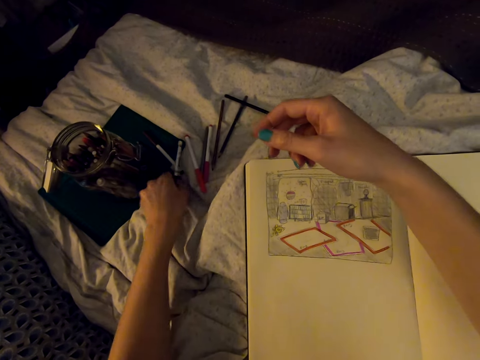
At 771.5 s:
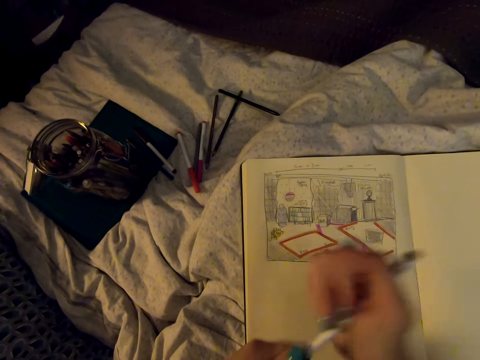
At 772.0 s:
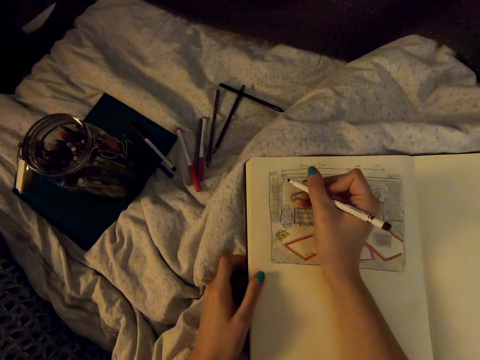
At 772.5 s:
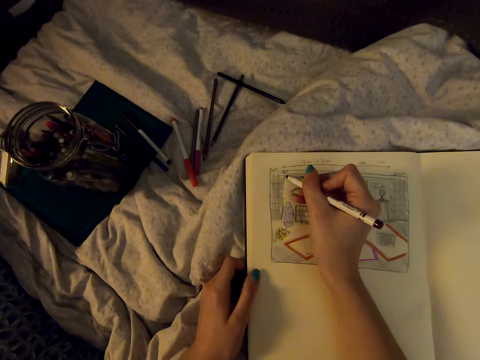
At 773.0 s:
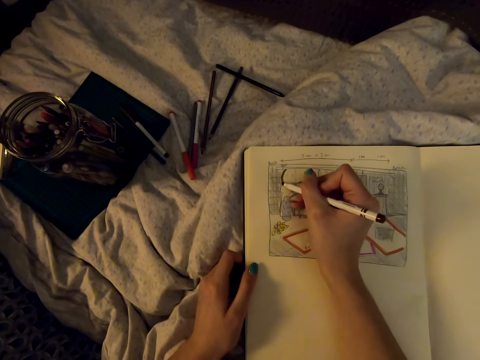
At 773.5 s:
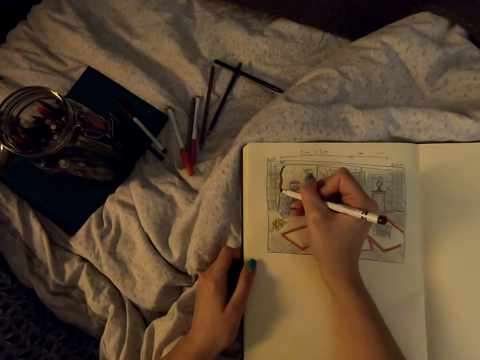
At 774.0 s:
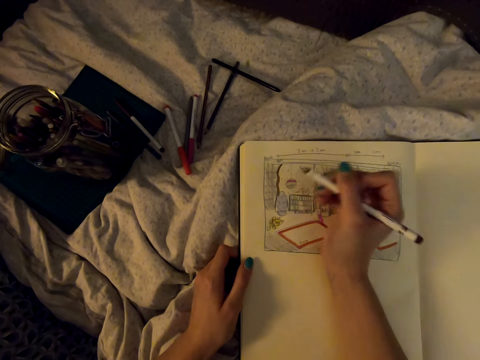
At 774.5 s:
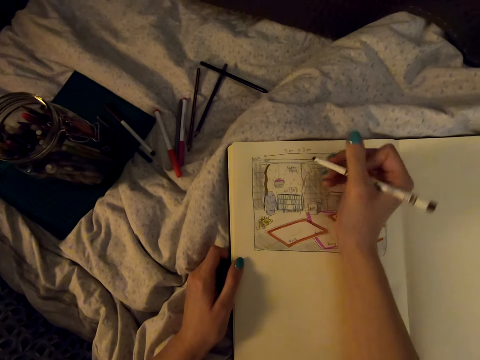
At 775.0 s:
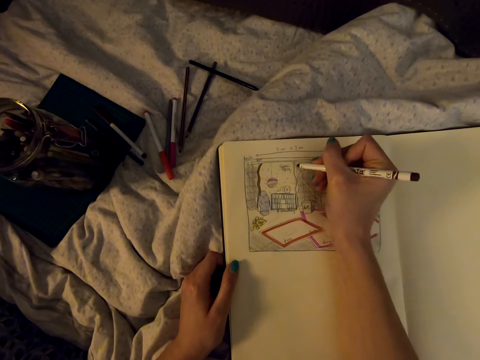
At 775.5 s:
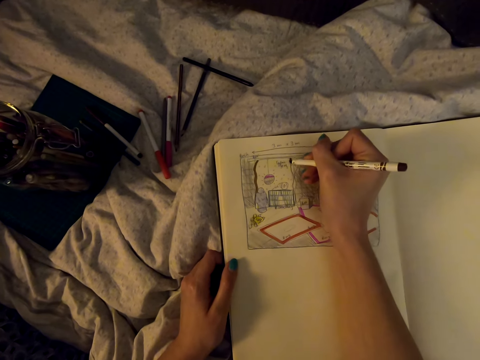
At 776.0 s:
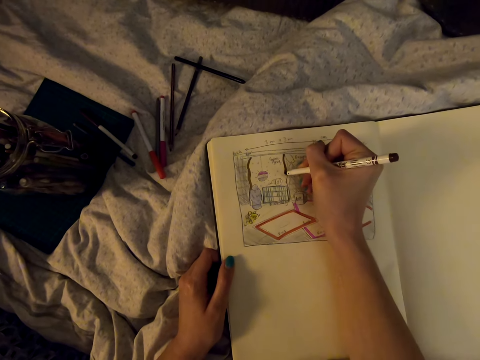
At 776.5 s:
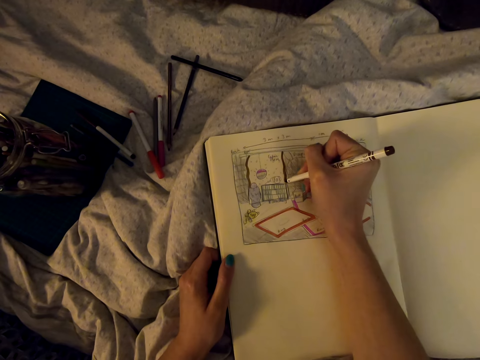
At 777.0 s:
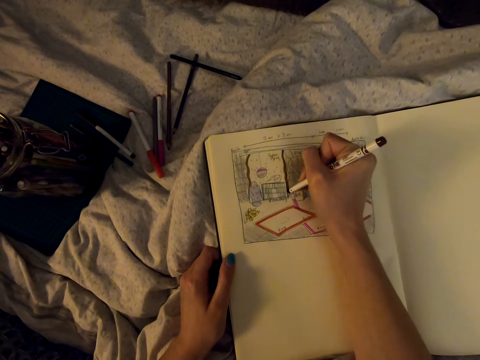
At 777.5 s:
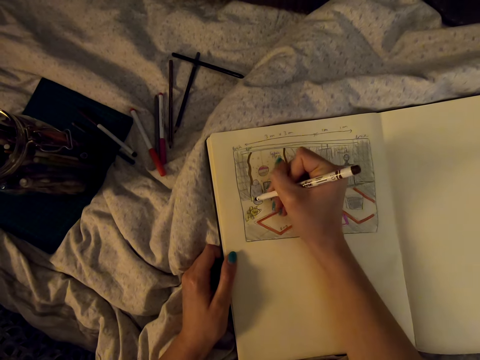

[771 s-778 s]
The camera wearer picks up a marker pen, takes off the marker's cap and draws on the book with the marker pen.

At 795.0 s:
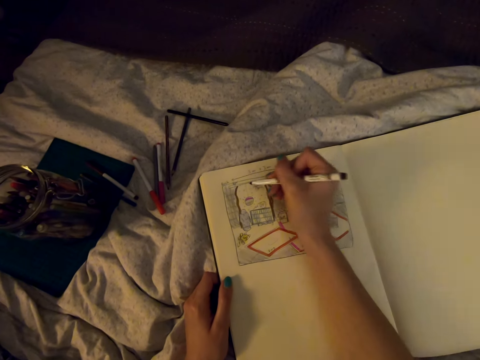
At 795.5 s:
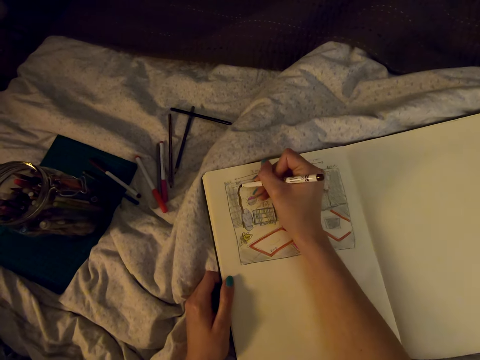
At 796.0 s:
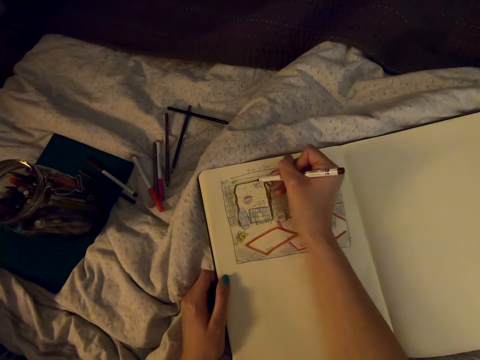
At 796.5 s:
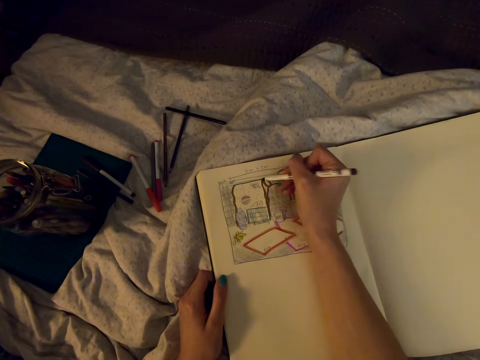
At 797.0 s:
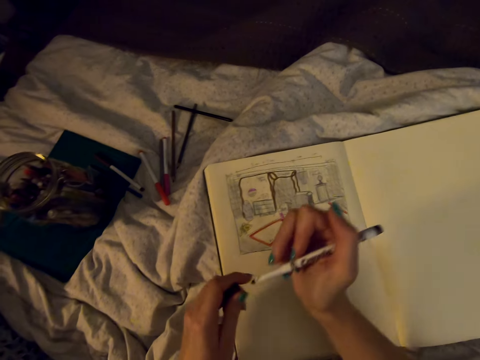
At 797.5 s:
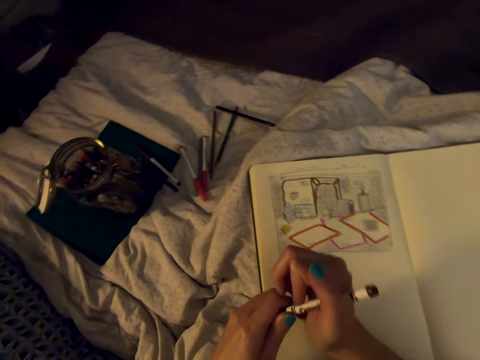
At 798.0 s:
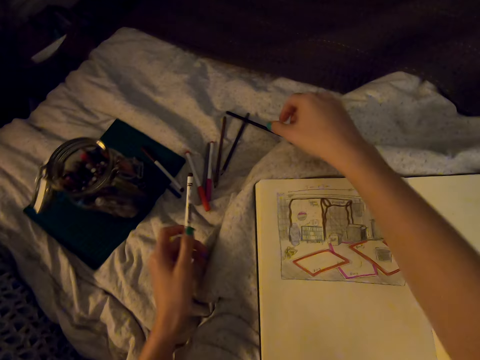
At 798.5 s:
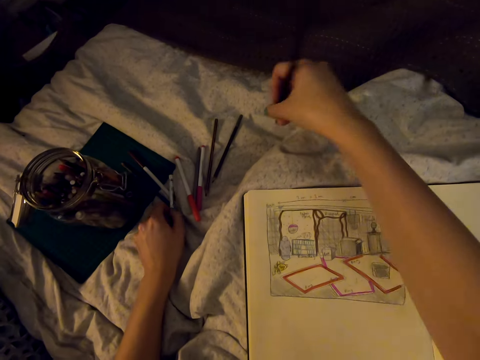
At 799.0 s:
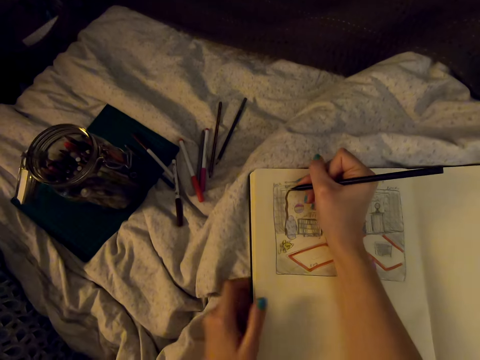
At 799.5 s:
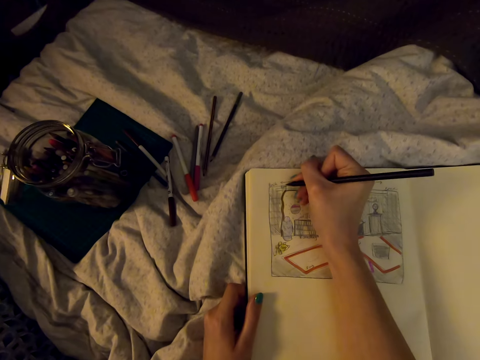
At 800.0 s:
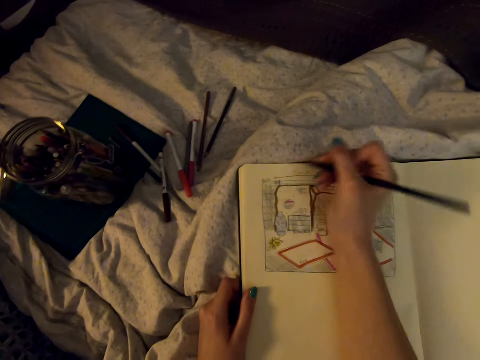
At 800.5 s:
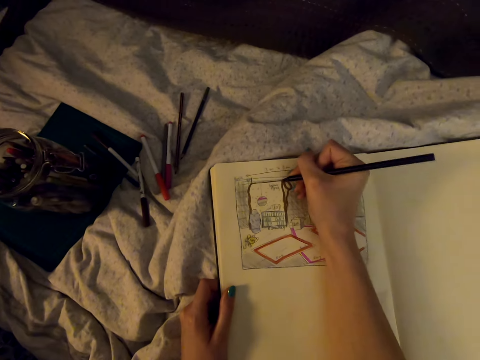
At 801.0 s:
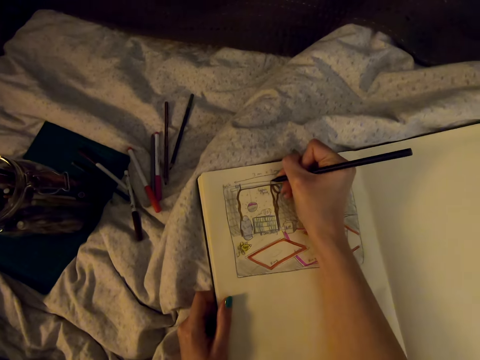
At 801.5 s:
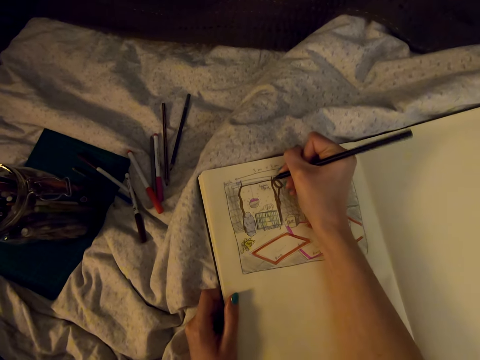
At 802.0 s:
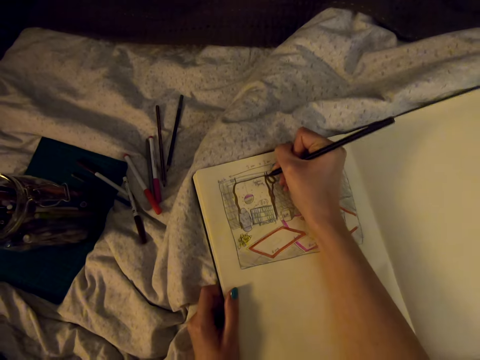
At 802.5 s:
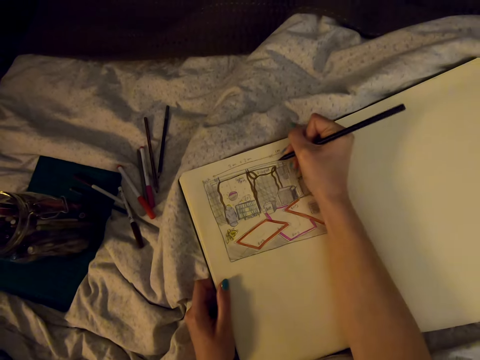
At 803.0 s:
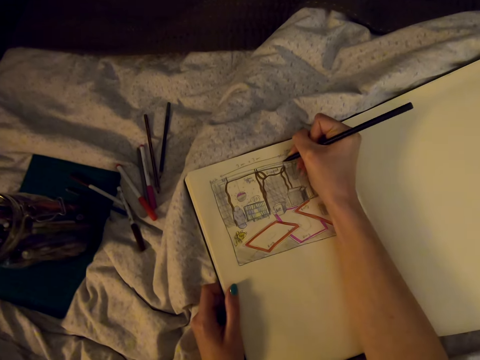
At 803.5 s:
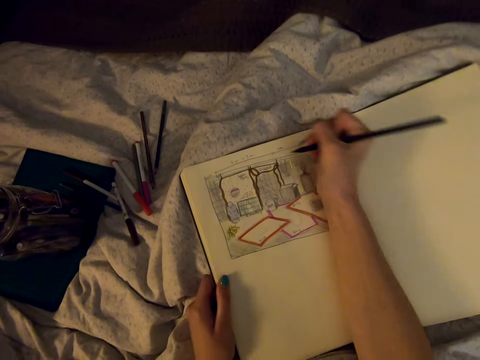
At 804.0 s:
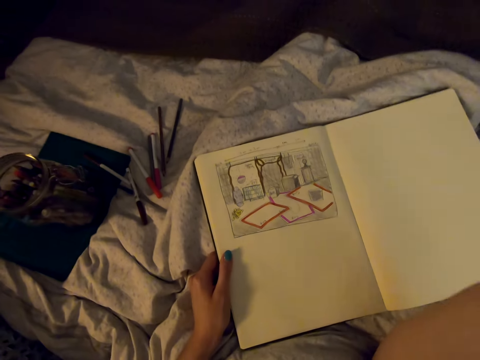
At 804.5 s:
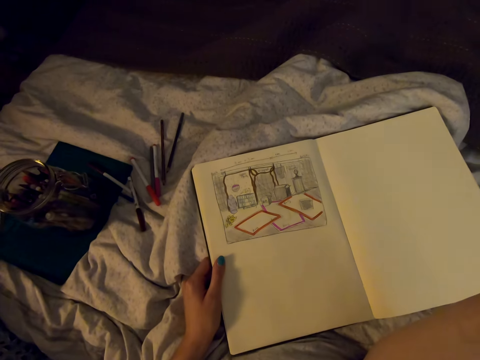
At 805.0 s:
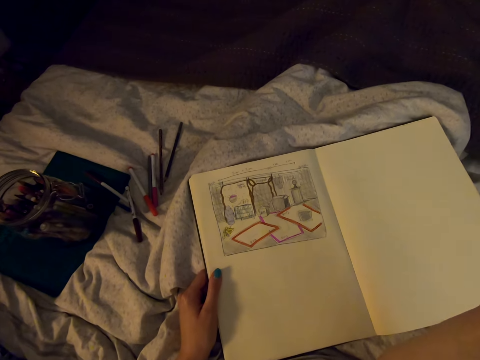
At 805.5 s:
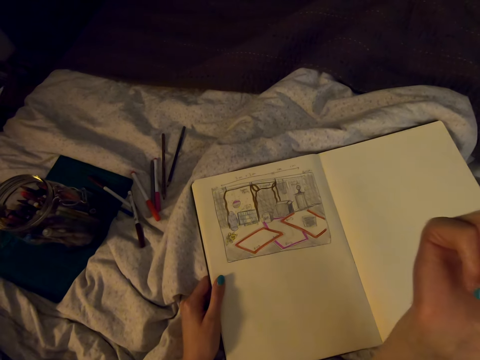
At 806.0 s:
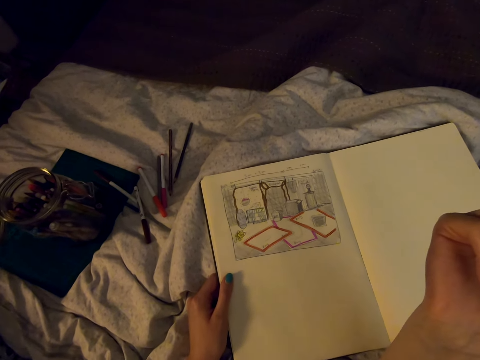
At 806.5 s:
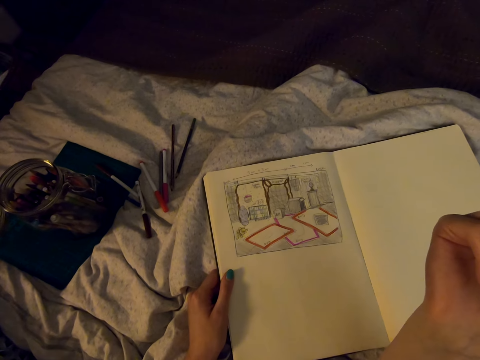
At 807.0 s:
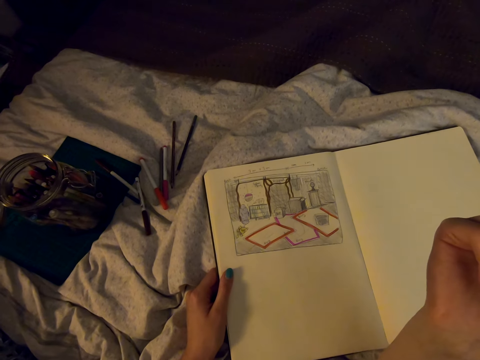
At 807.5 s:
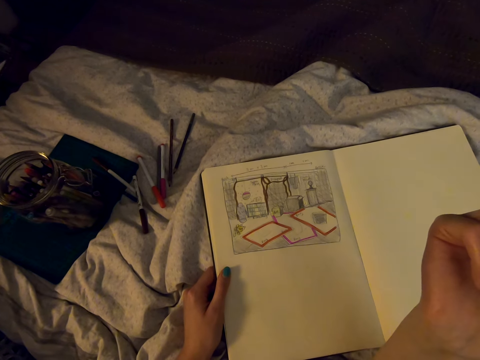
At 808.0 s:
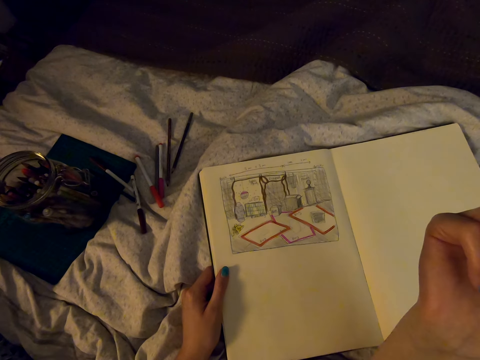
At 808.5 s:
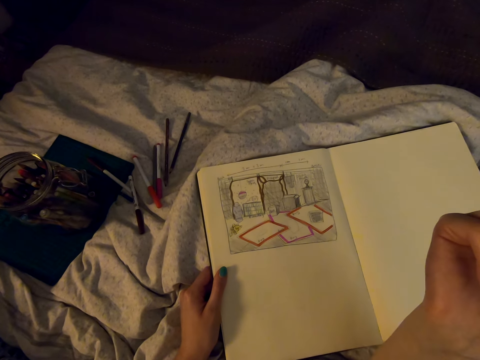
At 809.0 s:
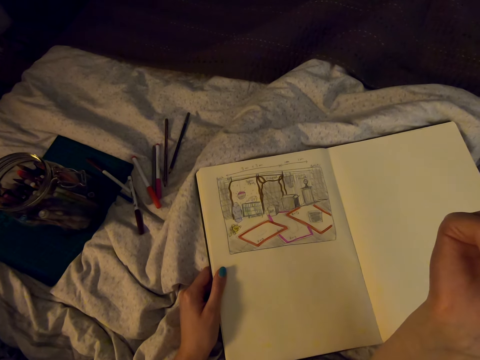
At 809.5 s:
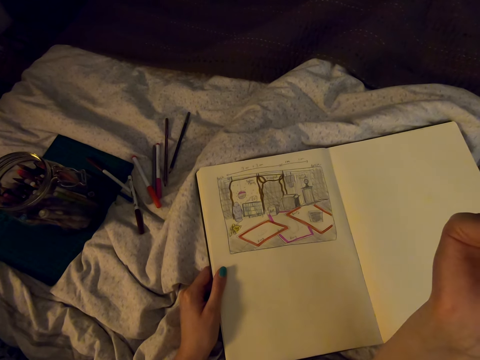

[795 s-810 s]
The camera wearer draws on the diagram. She puts the marker's cap on the marker, puts down the marker pen and picks up a pencil. She draws on the book with the pencil. She holds the pencil in her hand. She draws on the diagram.

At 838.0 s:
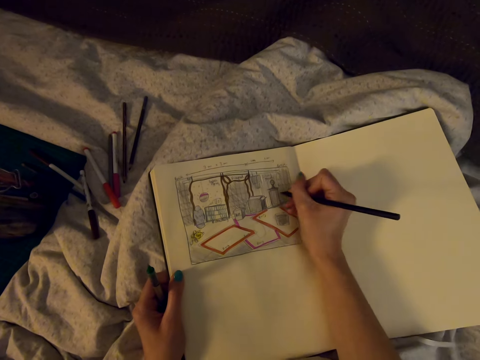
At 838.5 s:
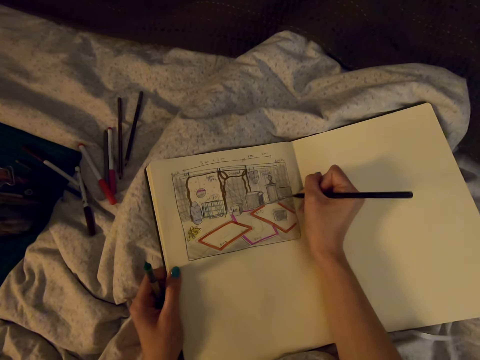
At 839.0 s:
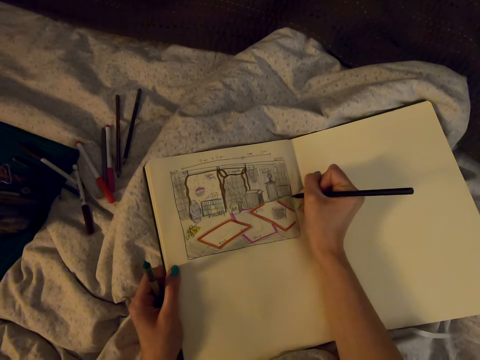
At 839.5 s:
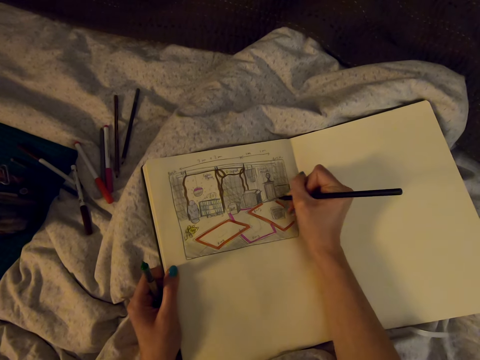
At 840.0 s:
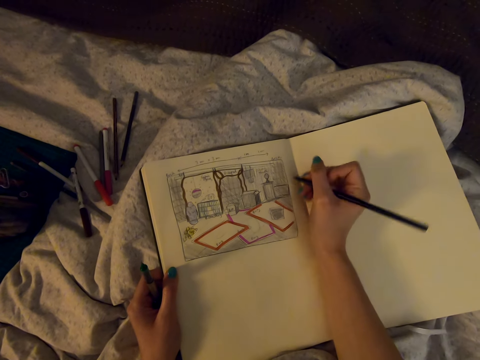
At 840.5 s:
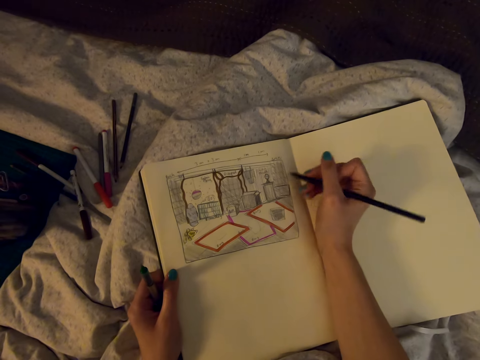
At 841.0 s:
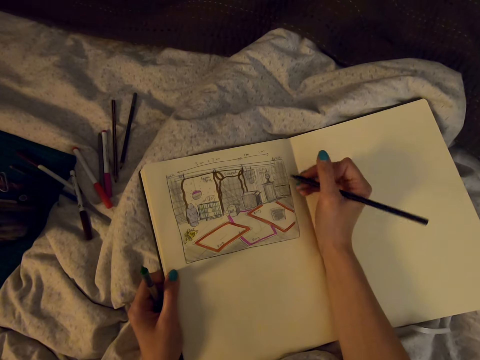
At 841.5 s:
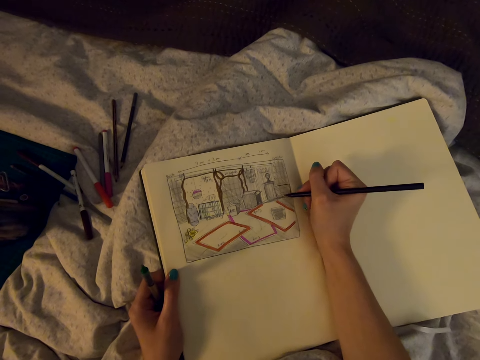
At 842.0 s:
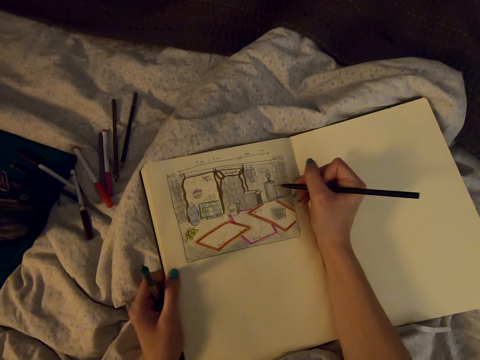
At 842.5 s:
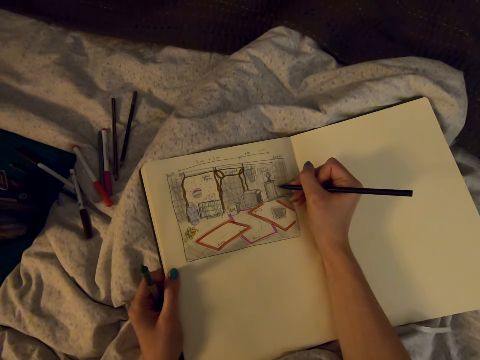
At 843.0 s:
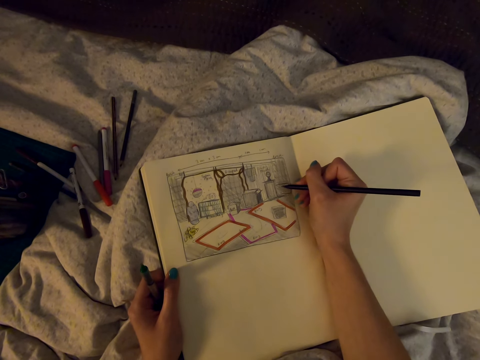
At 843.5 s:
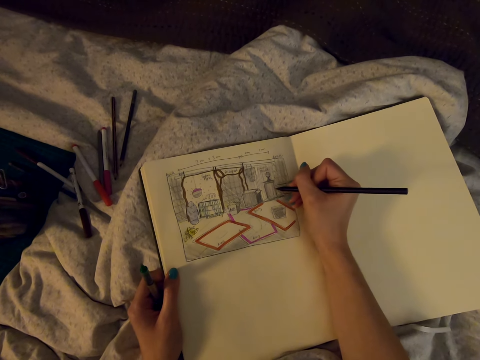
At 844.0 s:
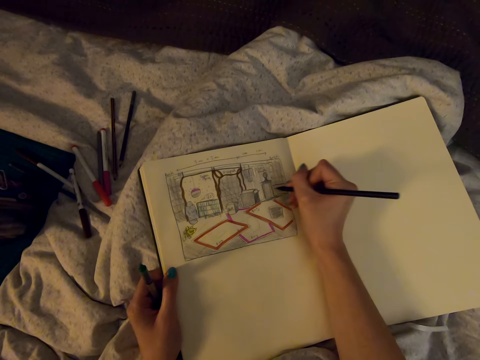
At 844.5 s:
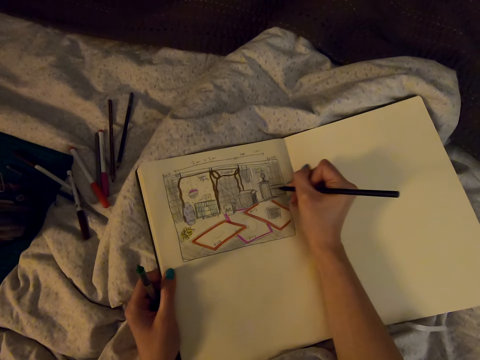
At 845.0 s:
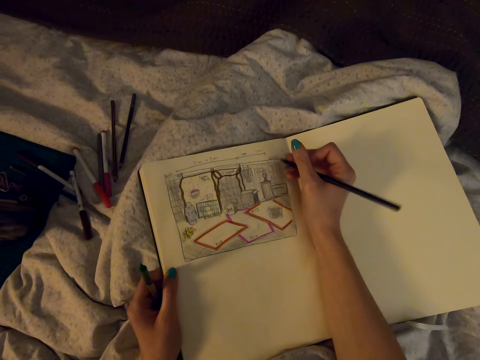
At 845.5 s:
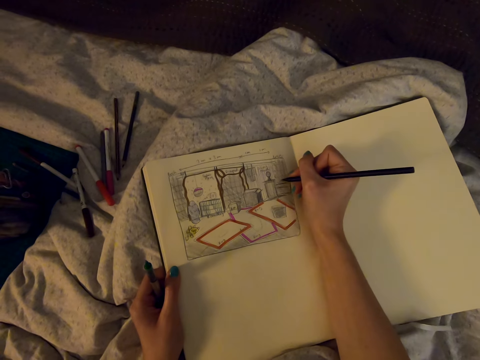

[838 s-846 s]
The camera wearer draws on the book.
